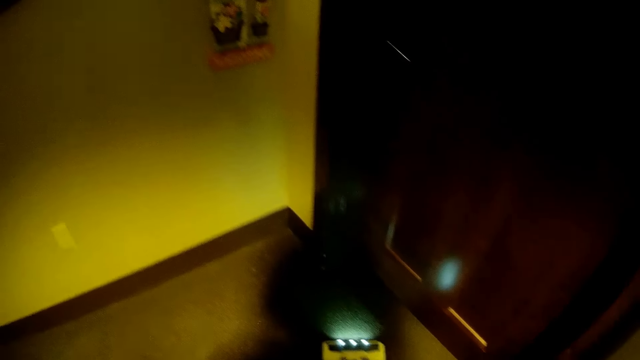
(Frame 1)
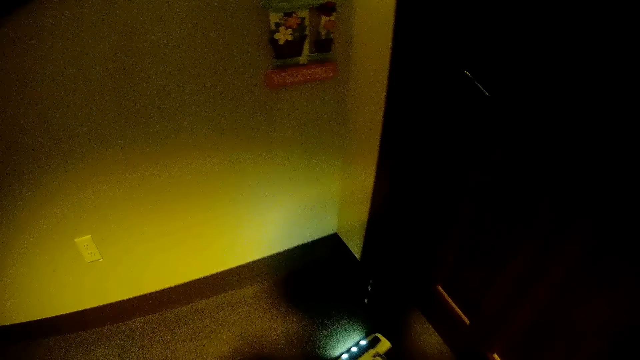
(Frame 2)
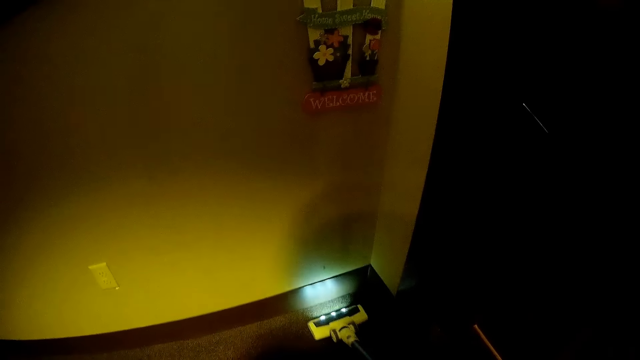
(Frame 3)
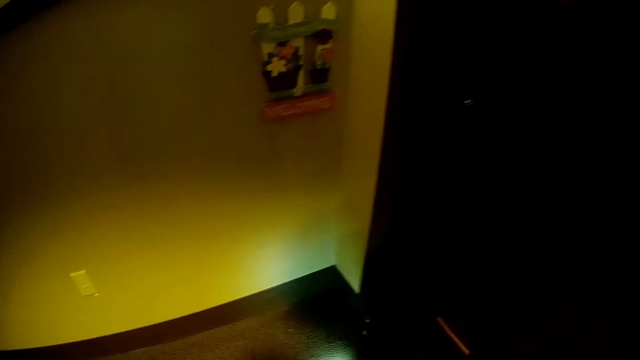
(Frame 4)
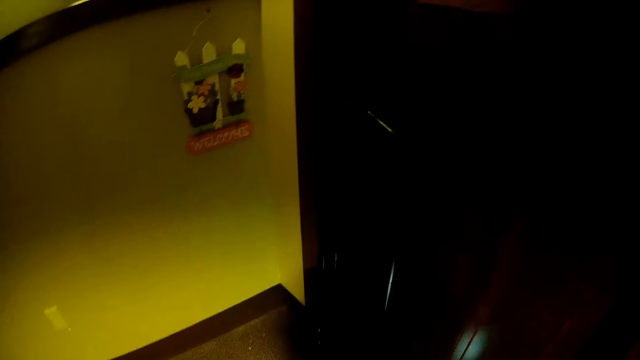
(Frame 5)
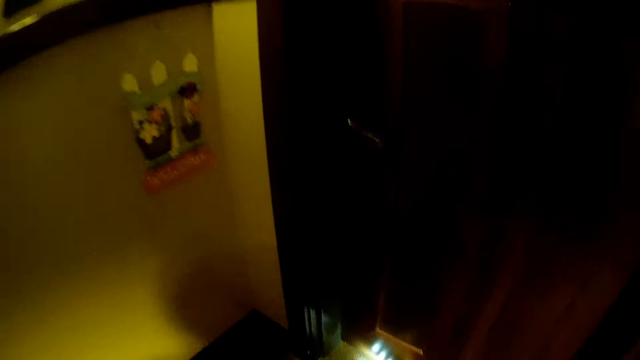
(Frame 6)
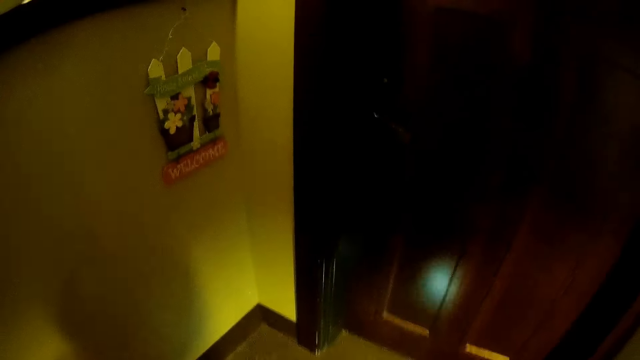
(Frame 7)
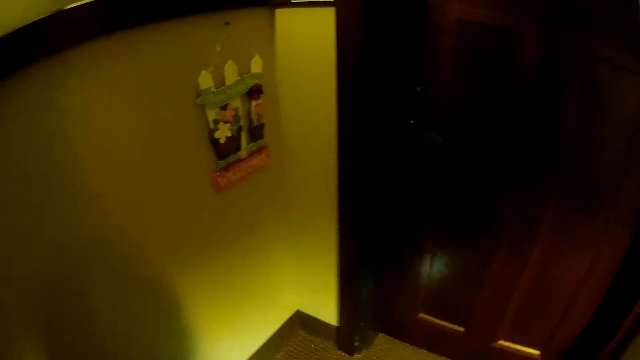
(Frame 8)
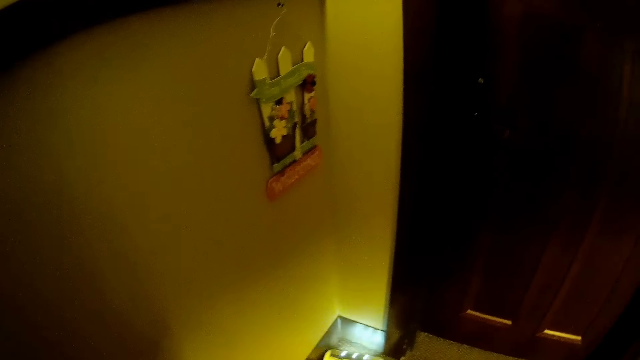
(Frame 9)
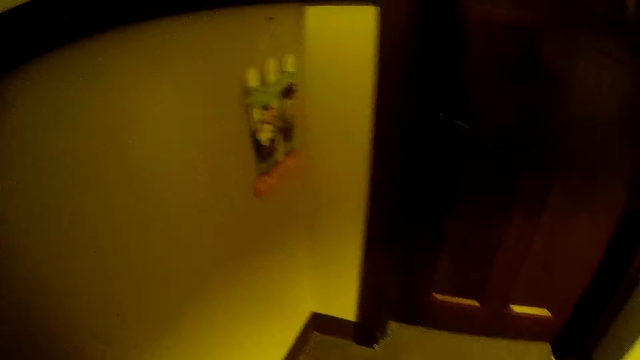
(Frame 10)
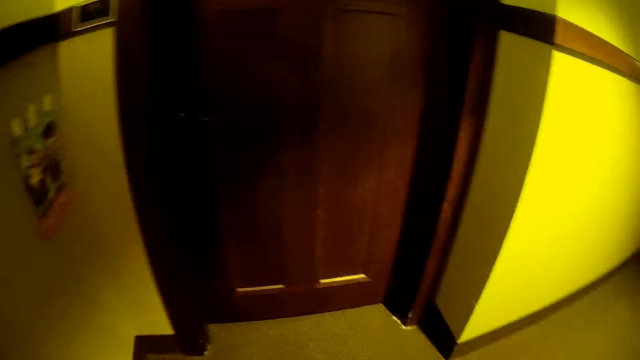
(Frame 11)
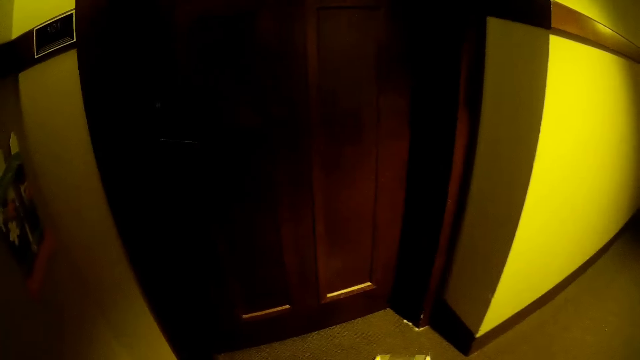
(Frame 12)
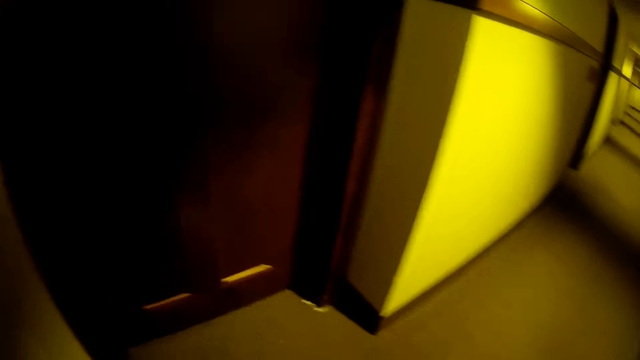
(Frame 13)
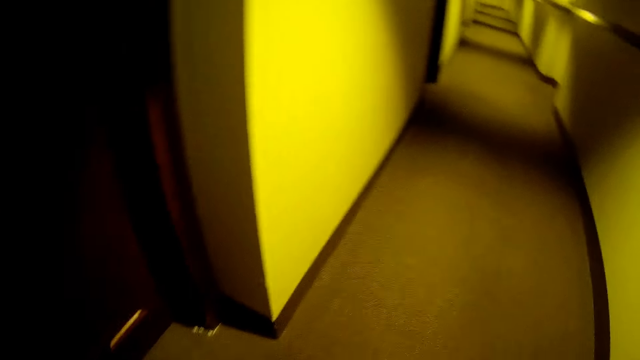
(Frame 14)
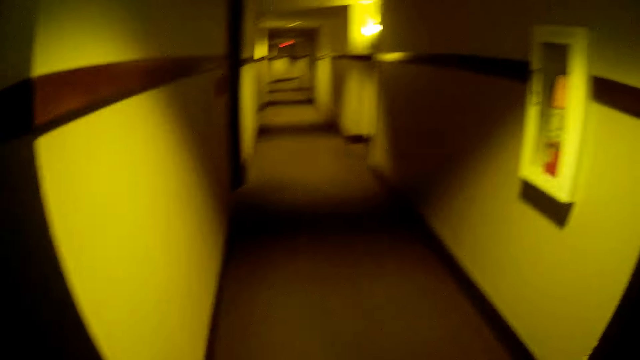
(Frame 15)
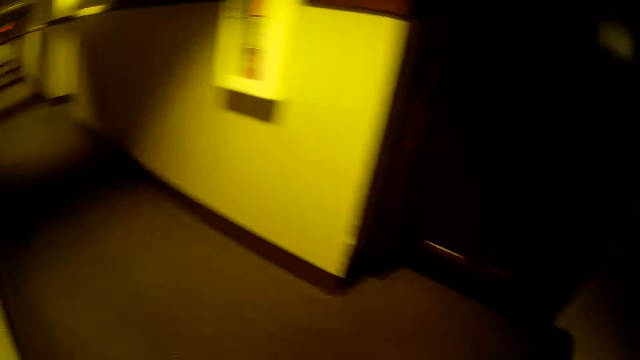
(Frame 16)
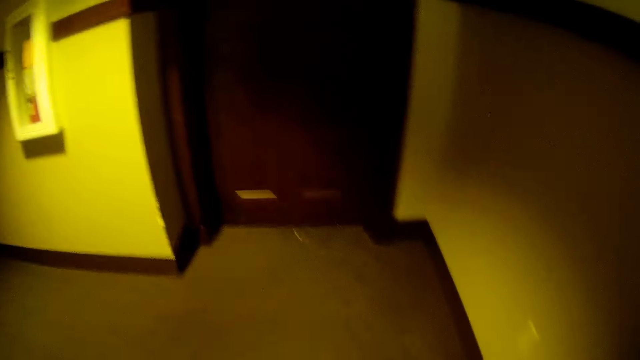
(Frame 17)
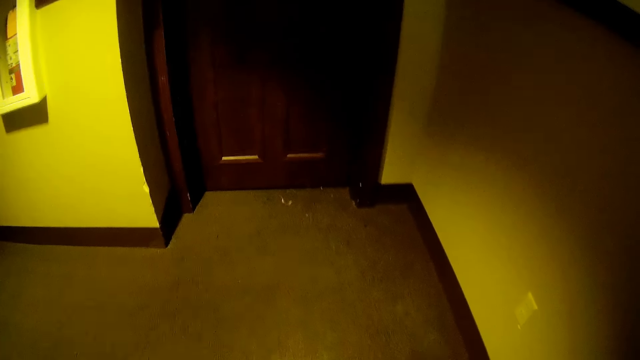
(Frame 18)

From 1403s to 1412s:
The camera wearer cleans the passage floor with the vacuum cleaner. They turn on the cleaning machine. They turn off the cleaning machine and look around.

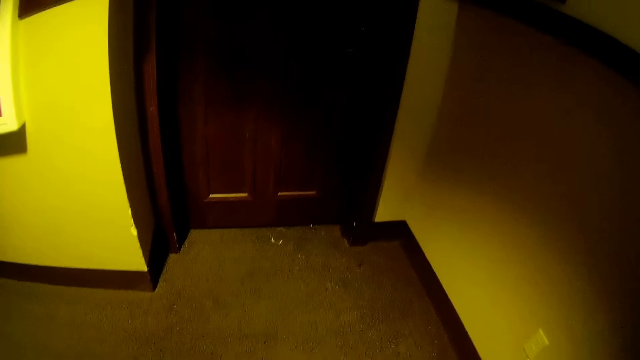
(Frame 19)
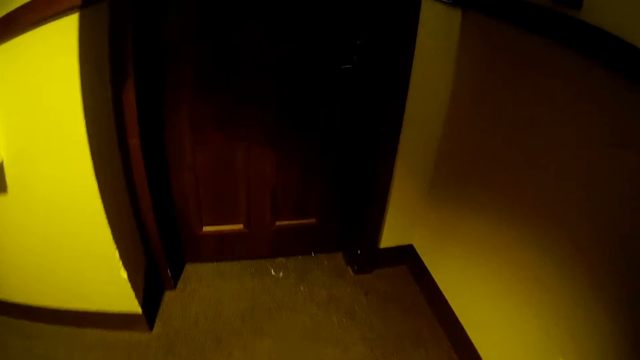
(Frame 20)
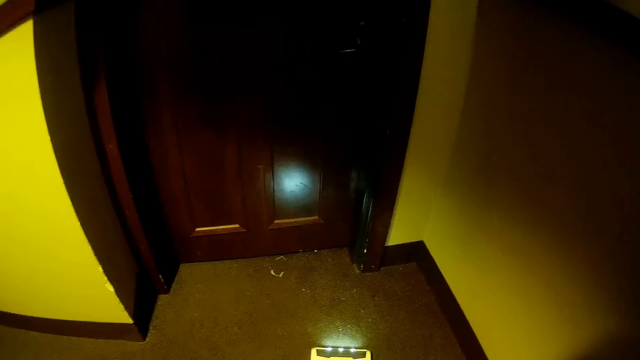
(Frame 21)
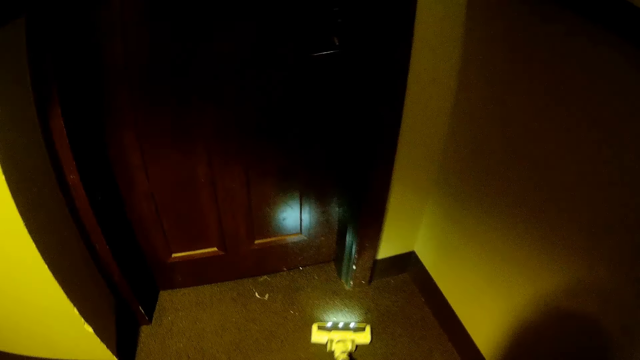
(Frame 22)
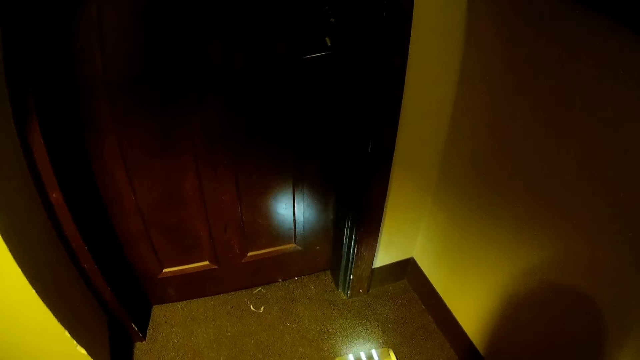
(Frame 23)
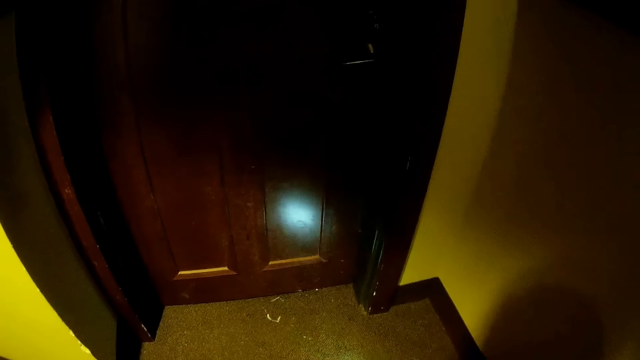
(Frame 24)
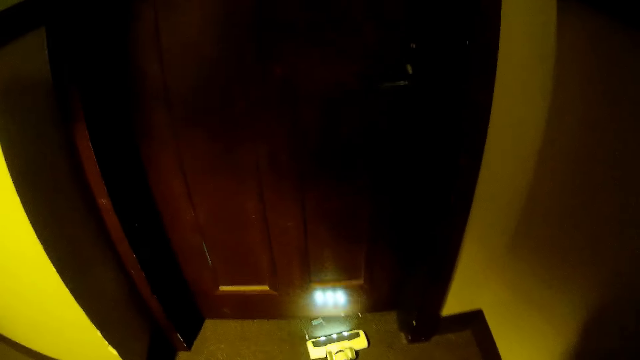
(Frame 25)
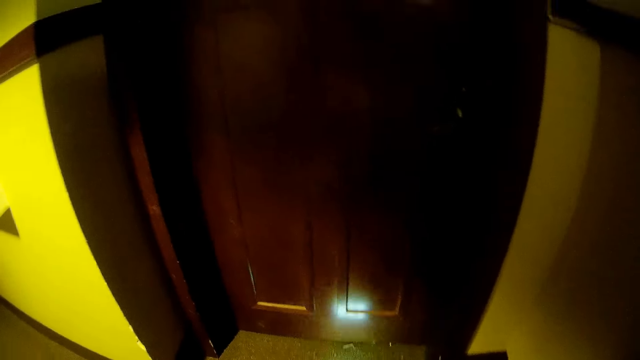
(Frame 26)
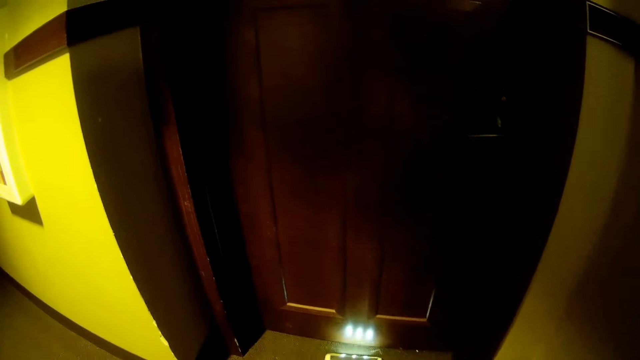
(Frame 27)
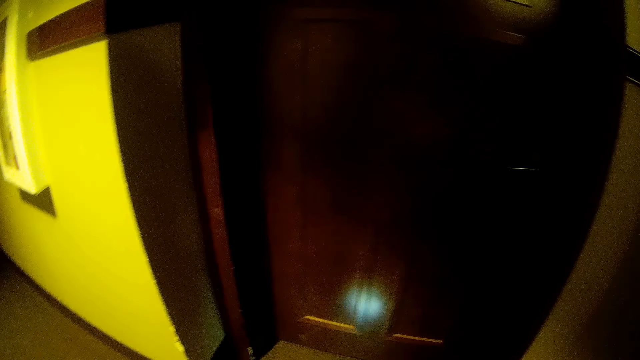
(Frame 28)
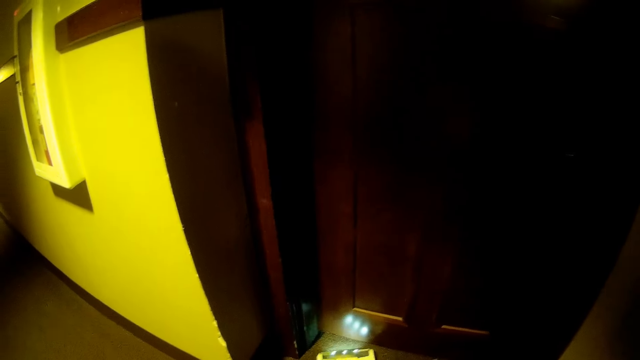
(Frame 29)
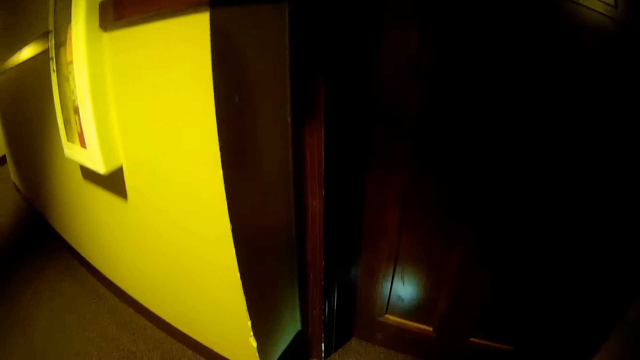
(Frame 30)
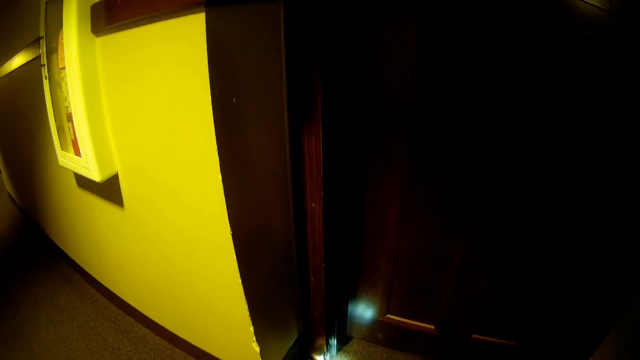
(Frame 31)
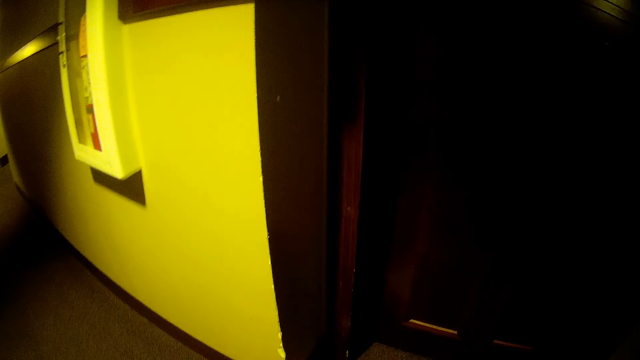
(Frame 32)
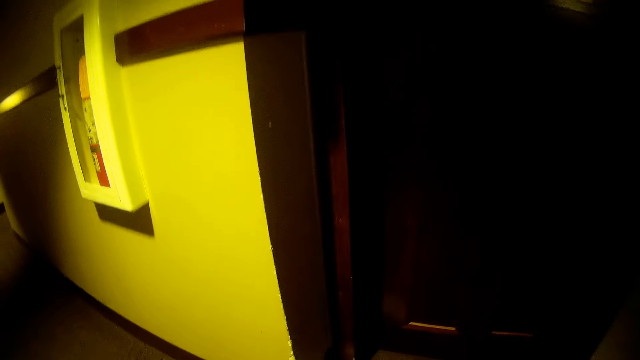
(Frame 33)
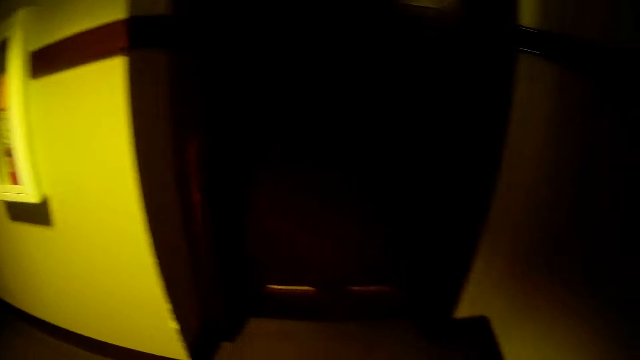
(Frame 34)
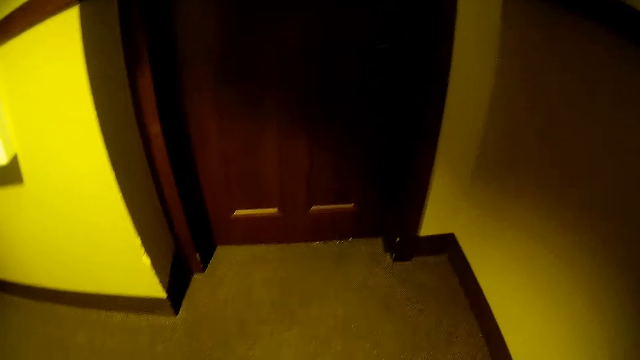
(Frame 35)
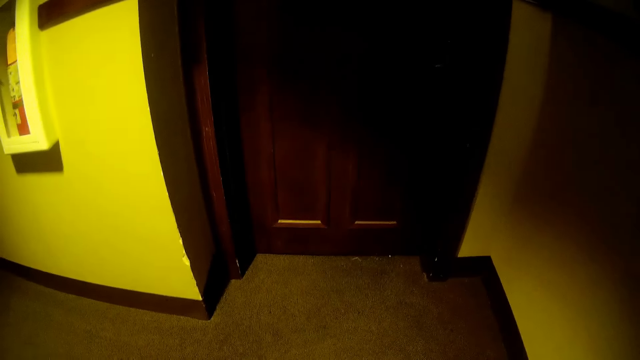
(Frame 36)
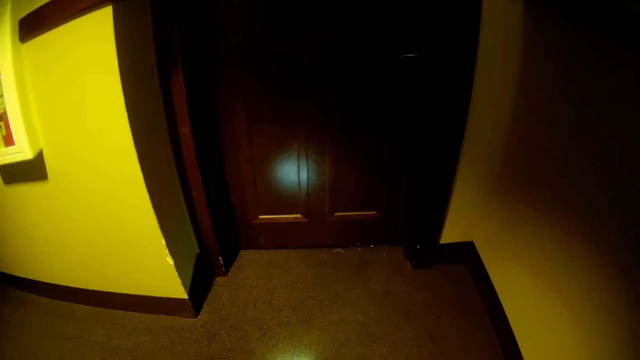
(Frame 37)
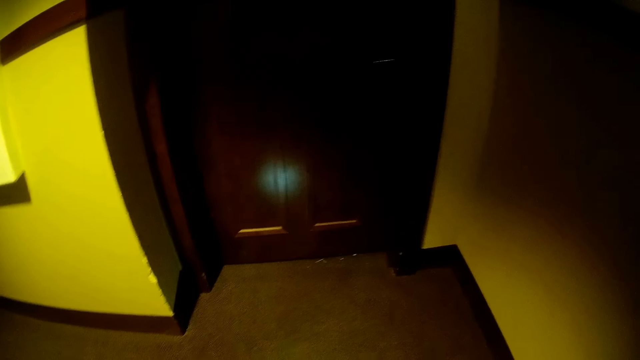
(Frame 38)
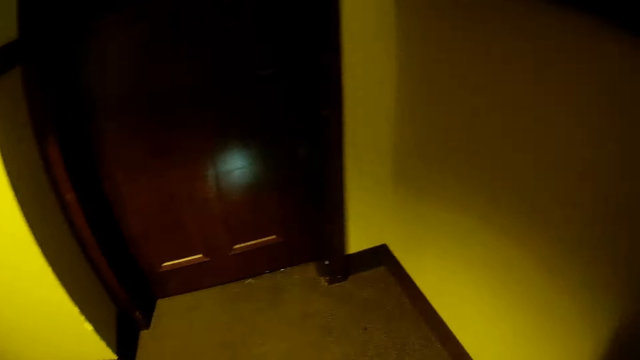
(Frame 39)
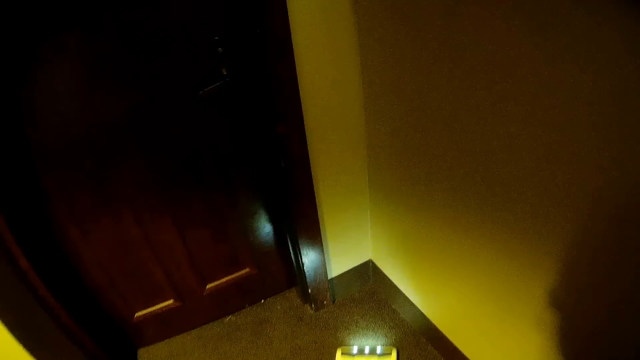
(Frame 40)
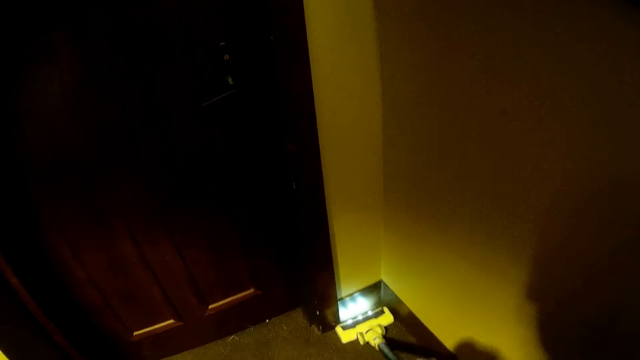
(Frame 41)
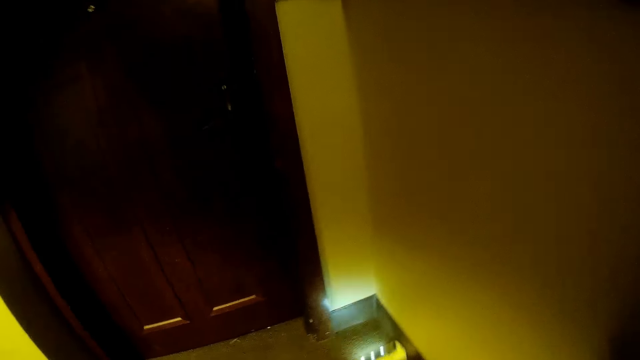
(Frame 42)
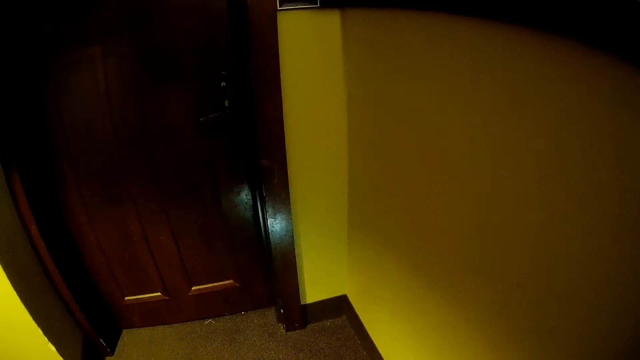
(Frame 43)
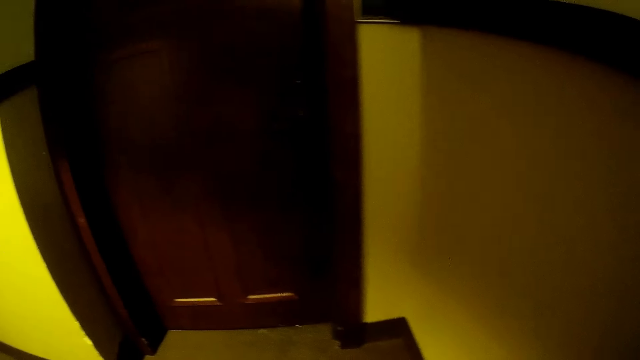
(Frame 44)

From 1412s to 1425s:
The camera wearer cleans the passage floor with the vacuum cleaner. They turn on the cleaning machine. They turn off the cleaning machine. They clean the passage floor with the vacuum cleaner again. They turn on the cleaning machine.
